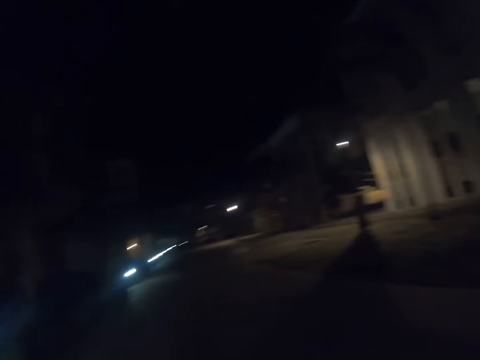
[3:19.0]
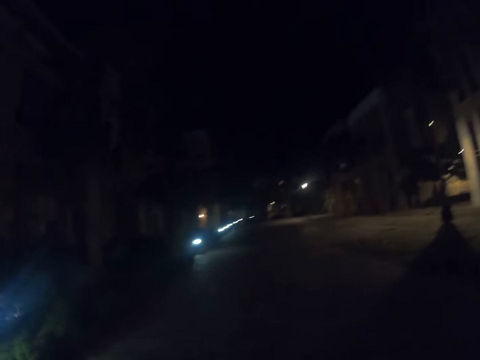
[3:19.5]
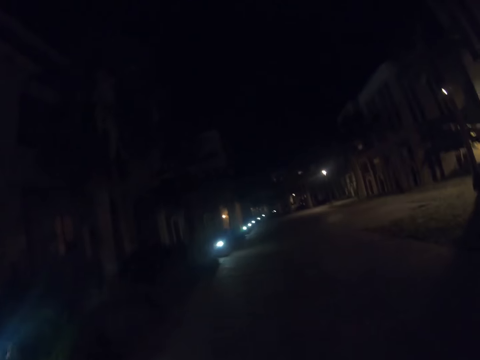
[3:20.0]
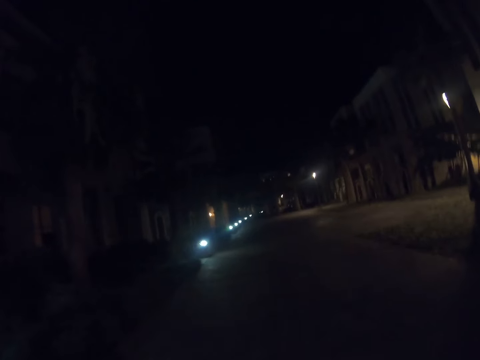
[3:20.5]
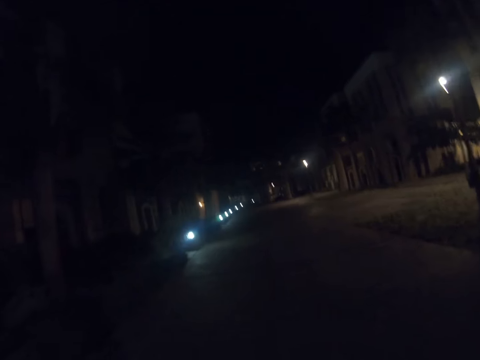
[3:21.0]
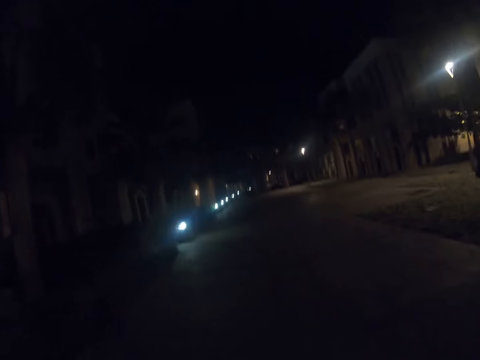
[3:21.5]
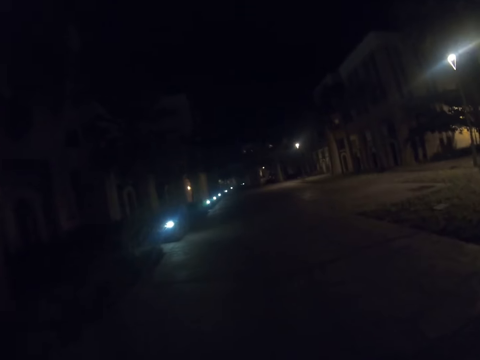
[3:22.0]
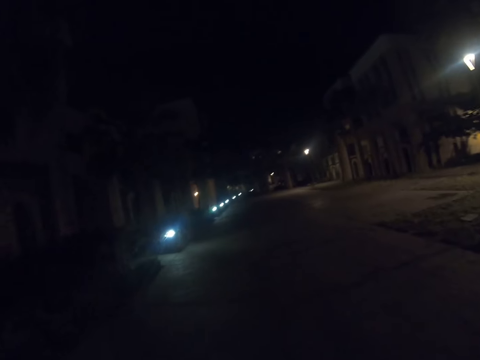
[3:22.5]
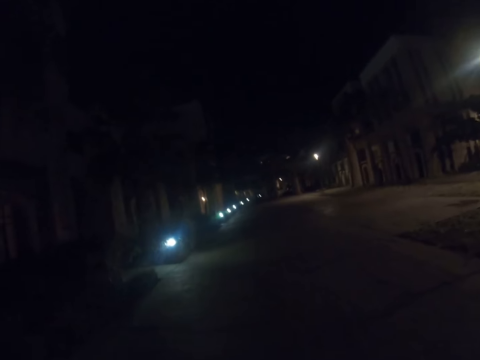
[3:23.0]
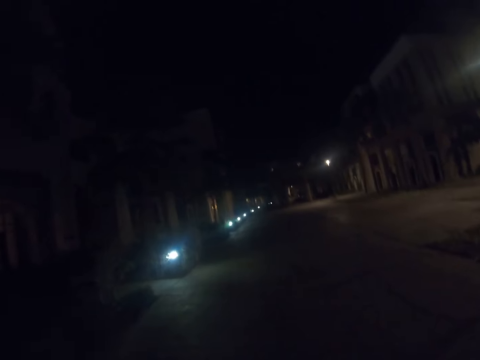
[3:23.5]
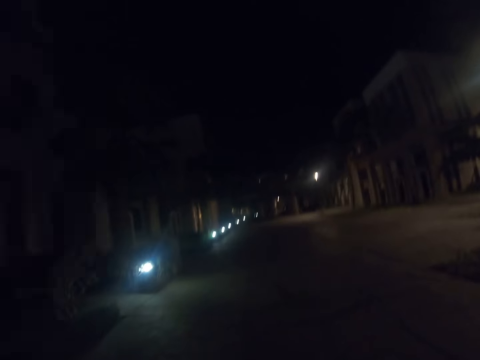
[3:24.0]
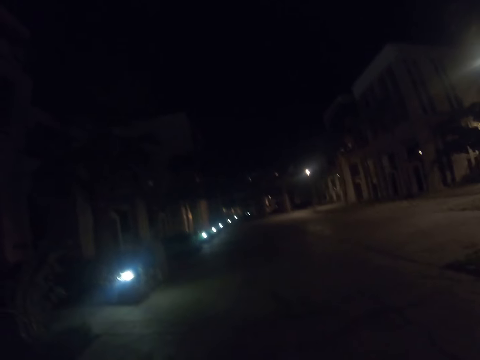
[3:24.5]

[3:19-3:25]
The camera wearer continues walking along the driveway.

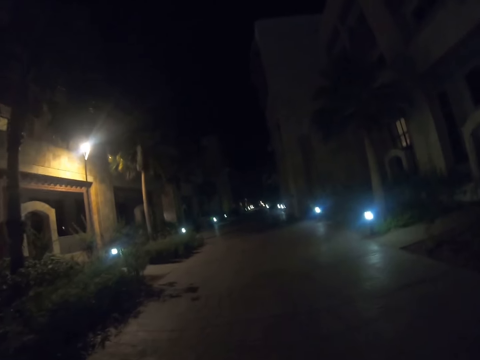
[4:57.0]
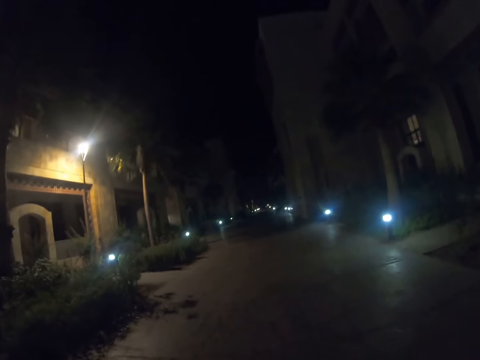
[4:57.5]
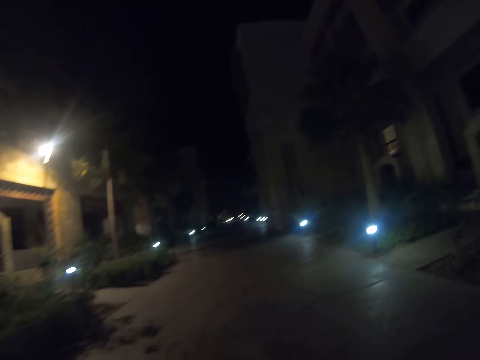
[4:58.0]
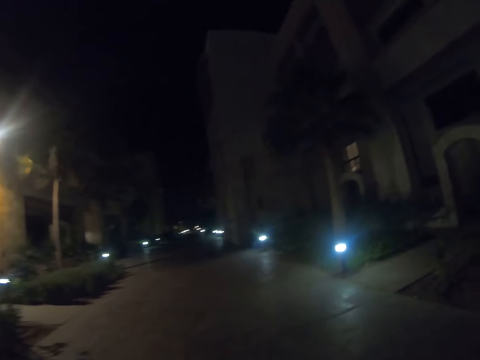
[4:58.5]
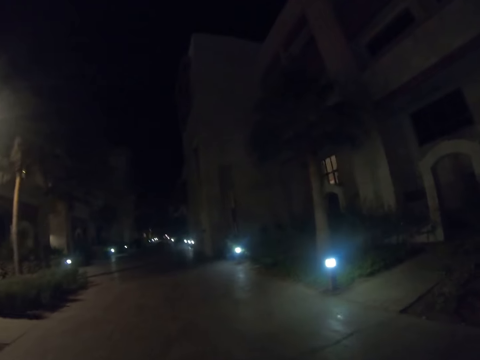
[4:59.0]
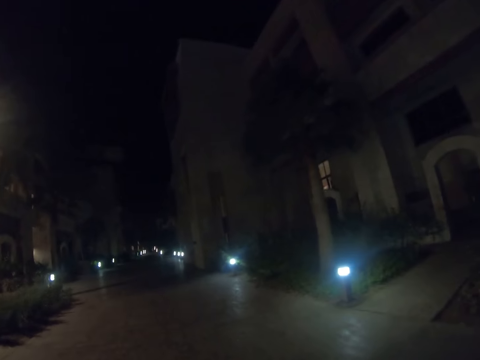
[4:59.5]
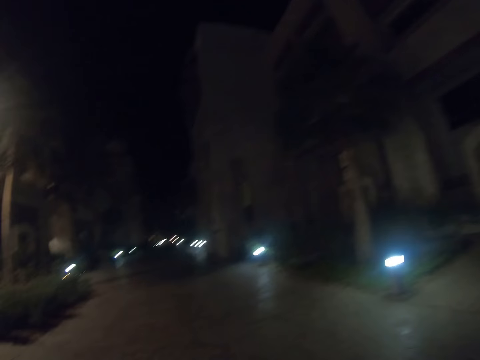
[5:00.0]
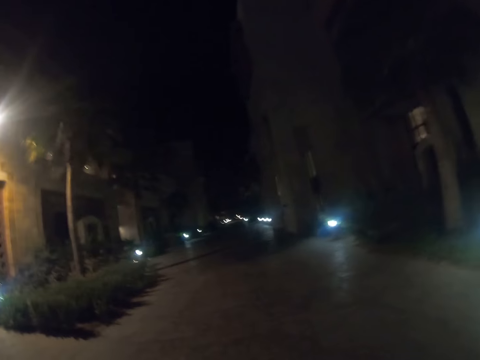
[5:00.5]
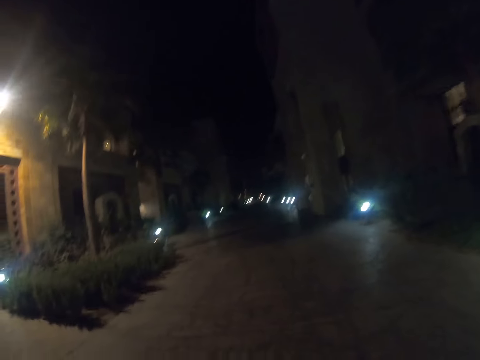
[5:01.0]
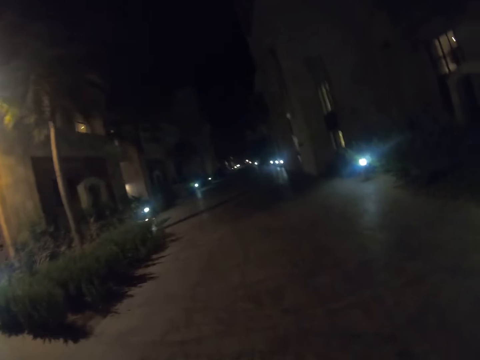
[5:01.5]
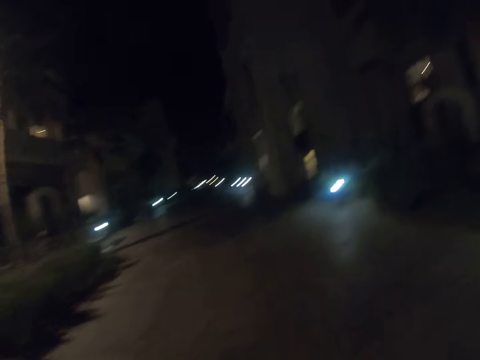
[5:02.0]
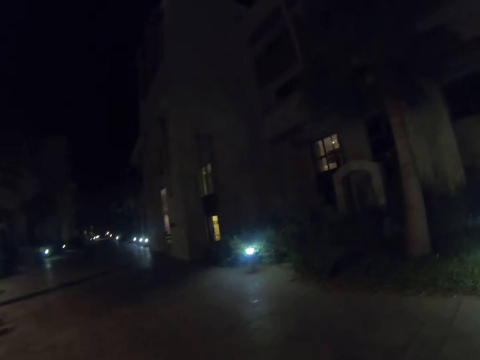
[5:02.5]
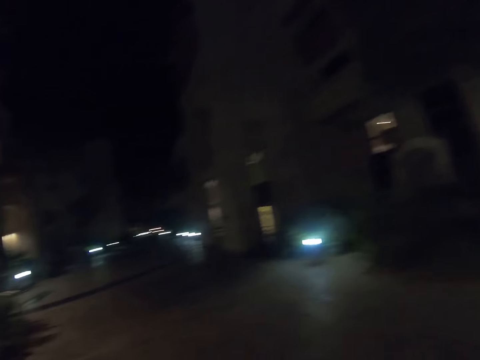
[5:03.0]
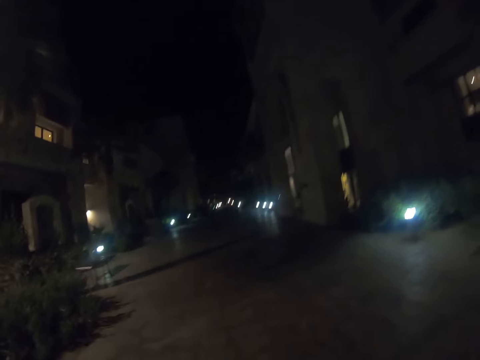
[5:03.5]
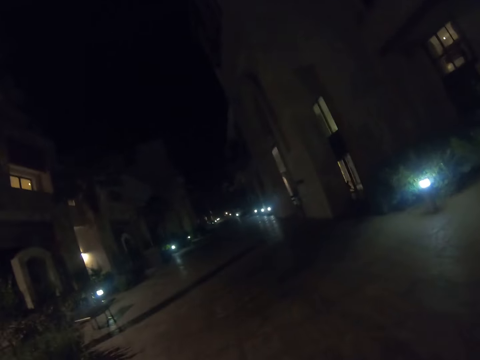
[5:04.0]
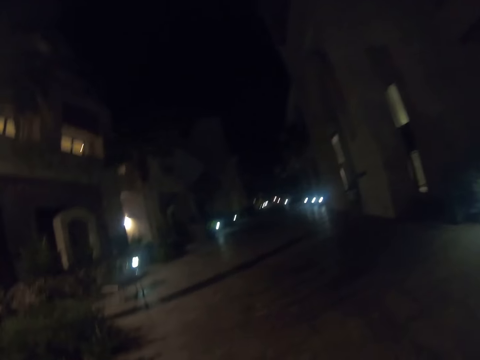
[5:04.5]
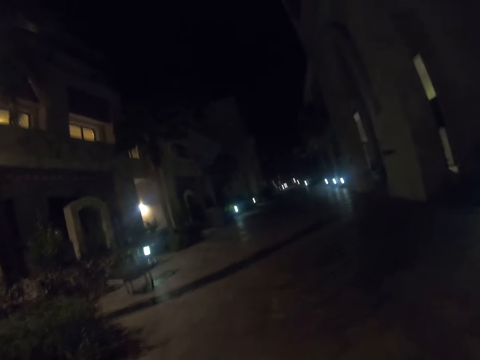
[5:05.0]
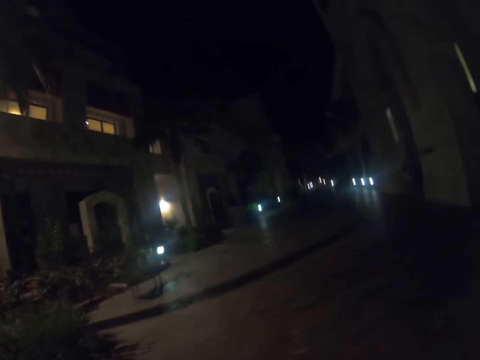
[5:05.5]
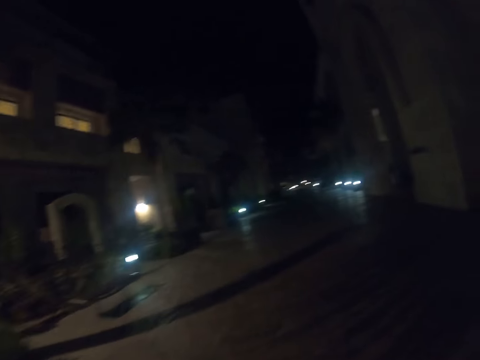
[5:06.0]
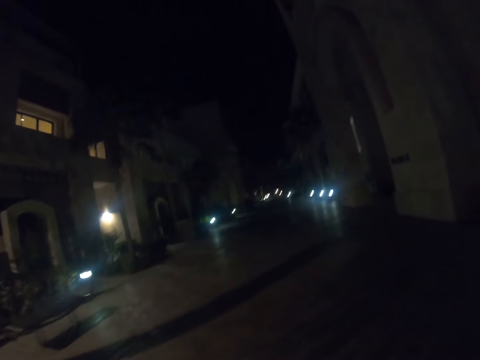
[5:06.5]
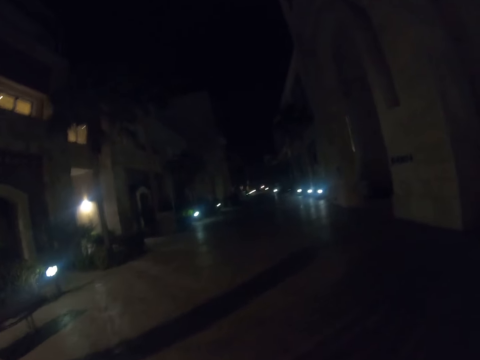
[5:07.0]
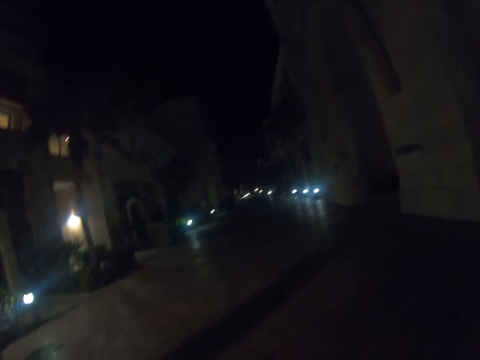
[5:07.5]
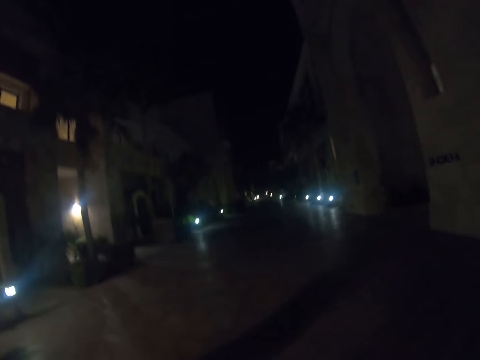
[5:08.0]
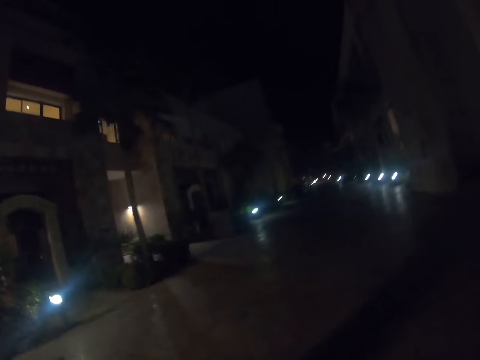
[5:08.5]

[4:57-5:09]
The camera wearer stares at the house. They stare at the sidewalk. They stare at the house. They stare at the sidewalk.

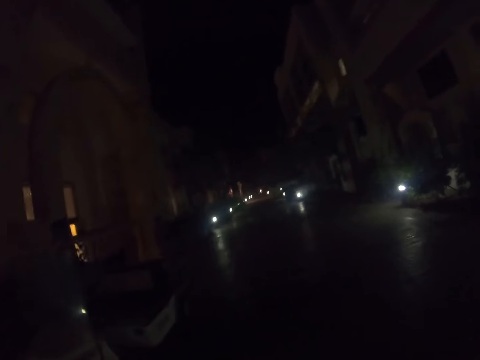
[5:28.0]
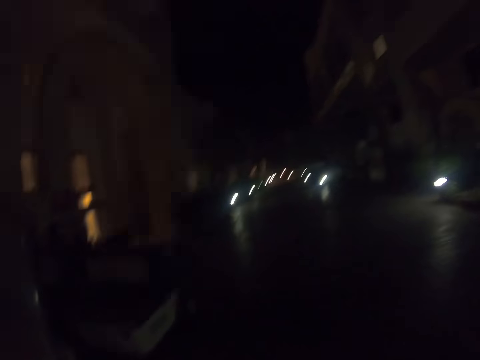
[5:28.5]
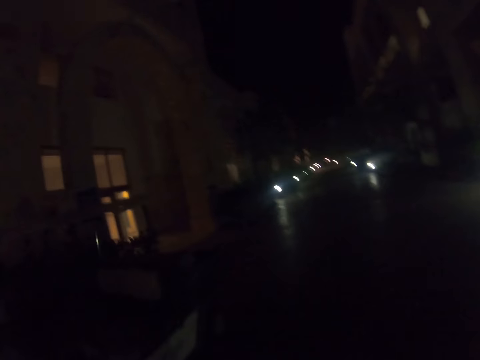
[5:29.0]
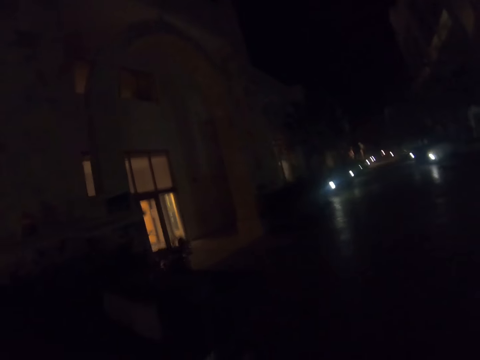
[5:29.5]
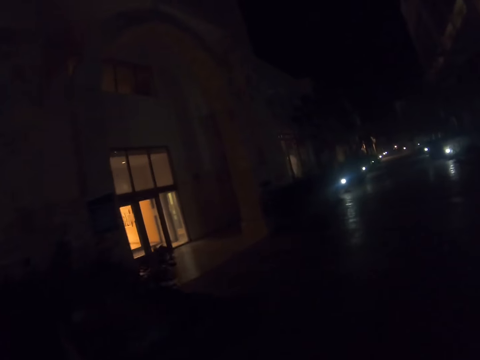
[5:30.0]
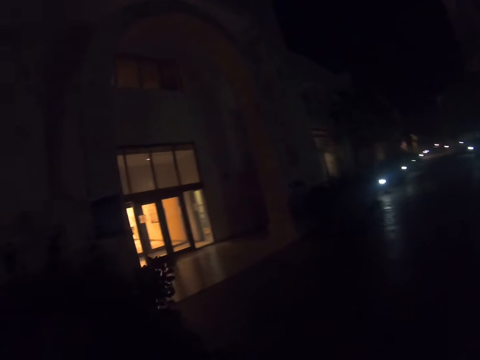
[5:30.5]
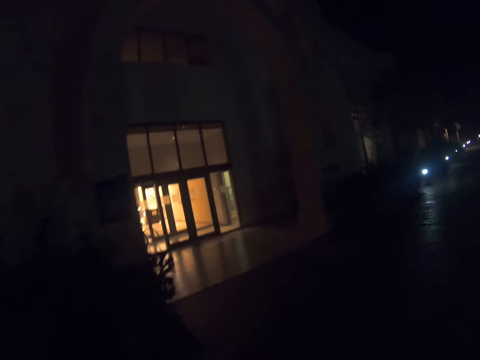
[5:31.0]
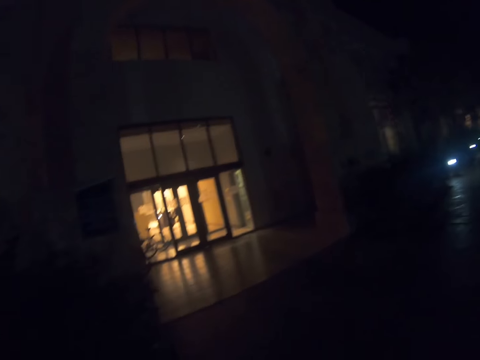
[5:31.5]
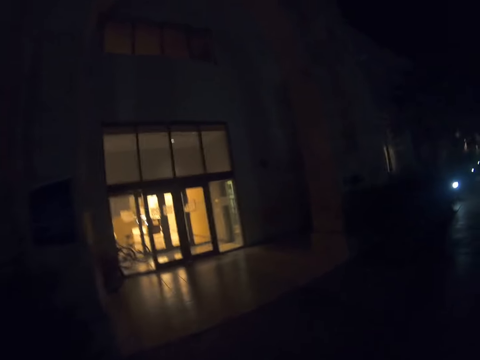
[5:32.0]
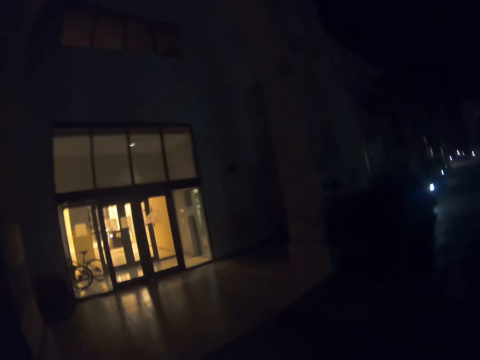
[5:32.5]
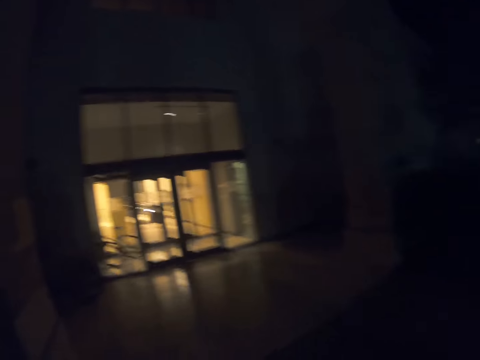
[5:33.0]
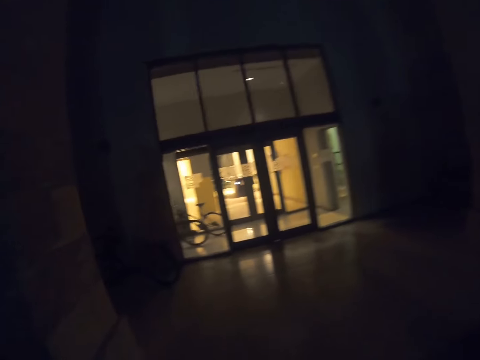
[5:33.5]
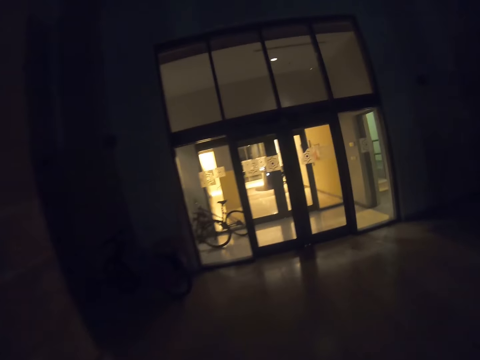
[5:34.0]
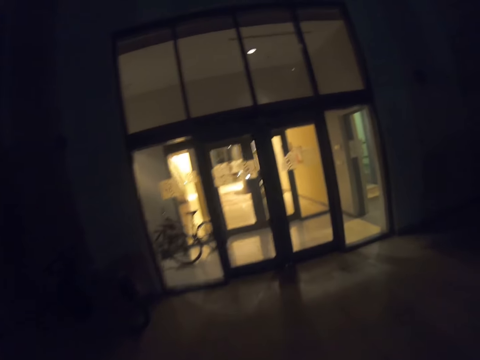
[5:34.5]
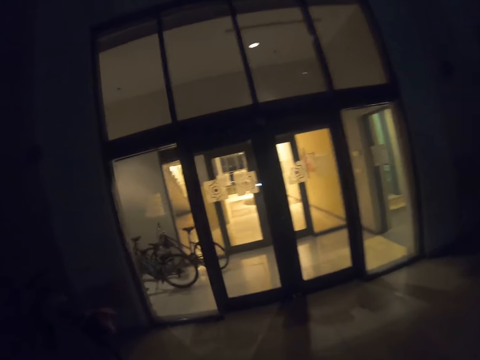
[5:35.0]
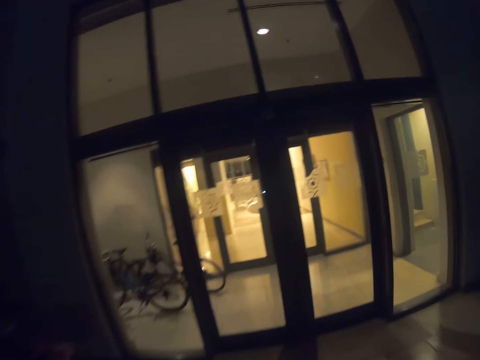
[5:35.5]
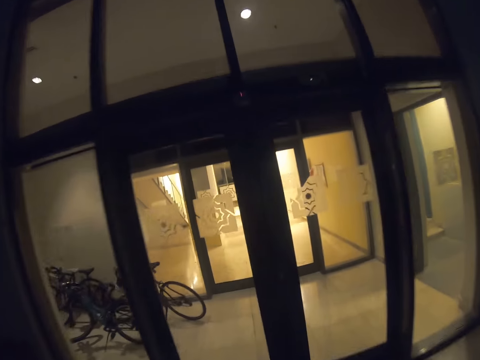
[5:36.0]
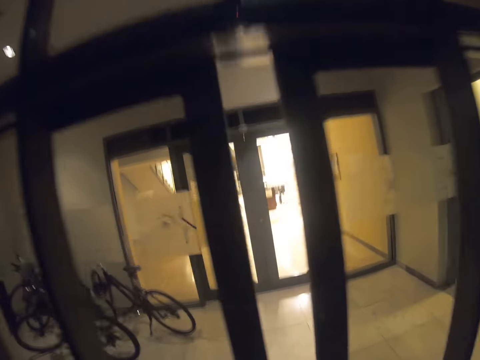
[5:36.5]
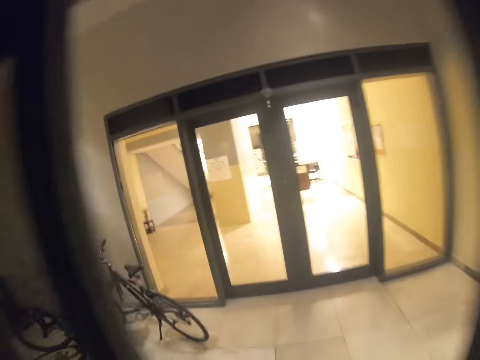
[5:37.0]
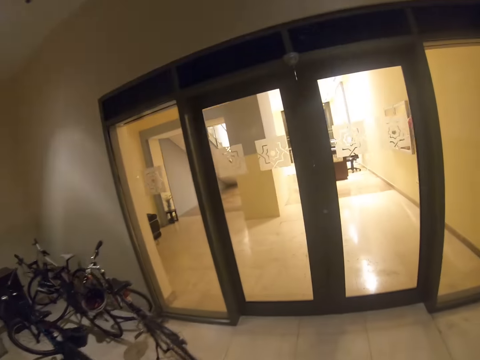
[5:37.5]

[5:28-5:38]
The camera wearer stares at the house. They enter the building.
